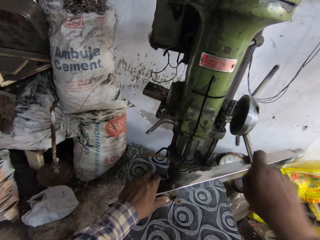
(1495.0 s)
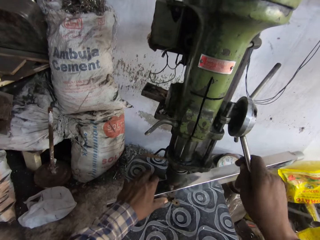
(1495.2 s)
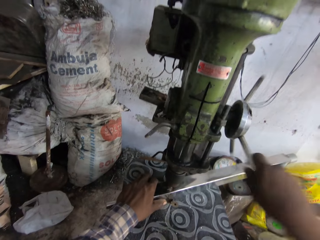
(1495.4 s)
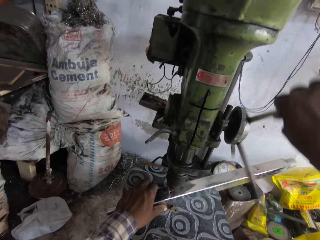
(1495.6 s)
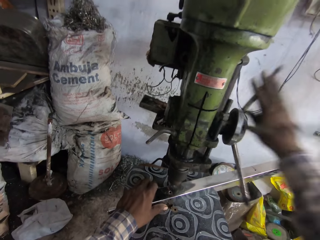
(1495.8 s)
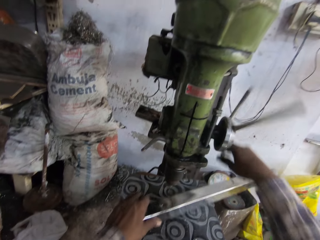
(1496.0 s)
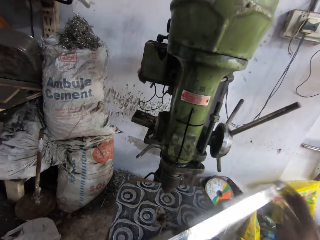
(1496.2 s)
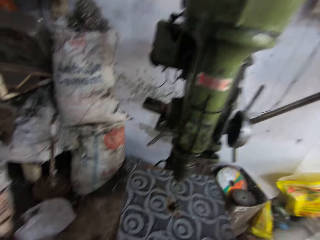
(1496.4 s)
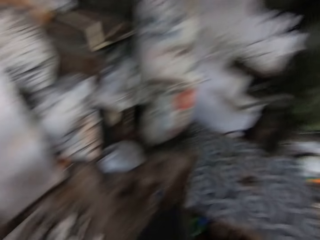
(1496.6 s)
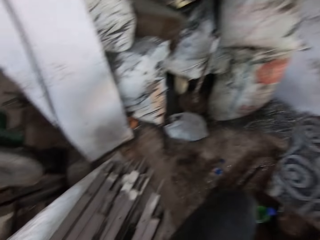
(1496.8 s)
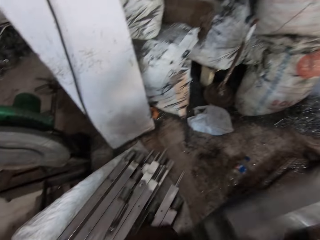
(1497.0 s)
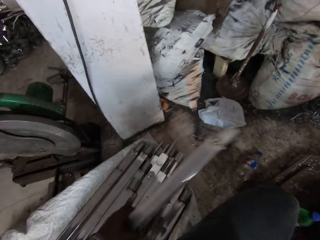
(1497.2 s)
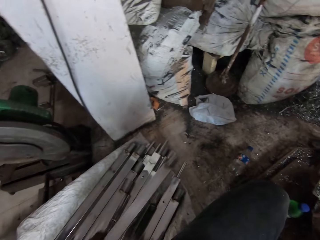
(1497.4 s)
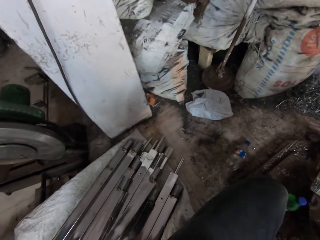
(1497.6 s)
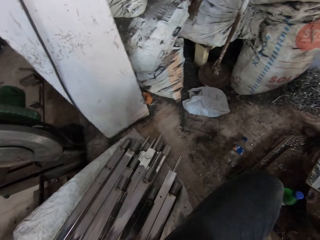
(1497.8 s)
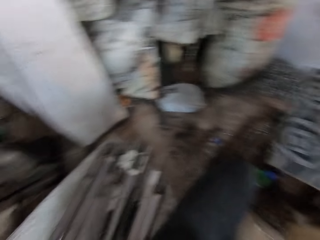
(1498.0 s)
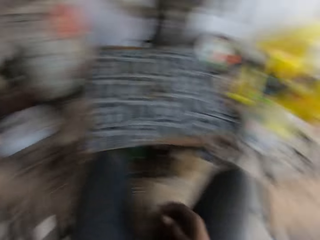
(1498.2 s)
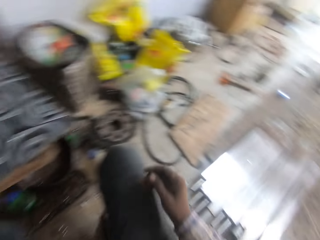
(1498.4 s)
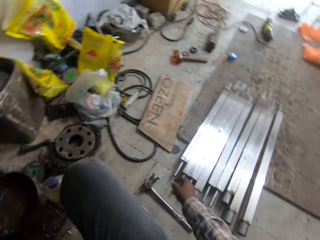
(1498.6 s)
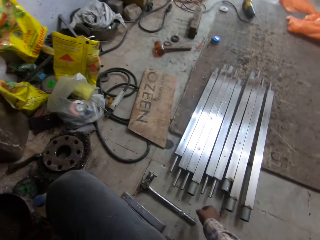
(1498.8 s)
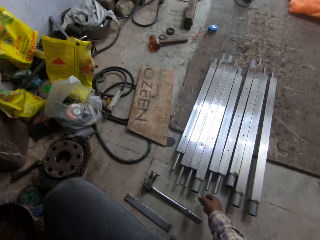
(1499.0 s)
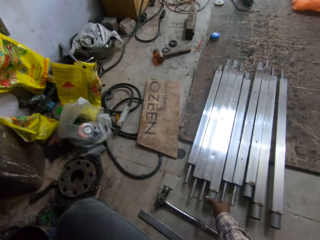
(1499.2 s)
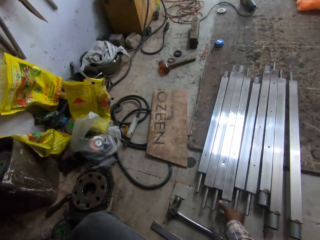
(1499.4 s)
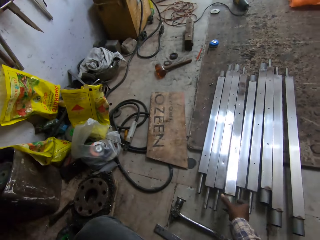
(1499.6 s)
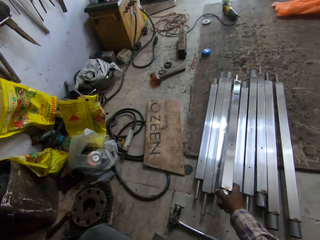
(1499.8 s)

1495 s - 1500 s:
The camera wearer drills a hole in the mild steel box with the bench drilling machine in his right hand. He removes the mild steel box from the work table with his left hand. He drops the mild steel box on the pile of mild steel boxes with his left hand. He picks up a mild steel box from the pile of mild steel boxes on the floor with his right hand.

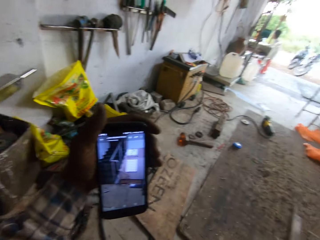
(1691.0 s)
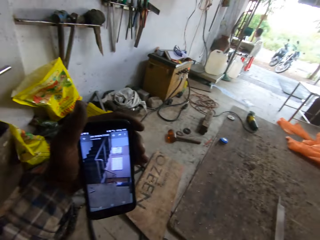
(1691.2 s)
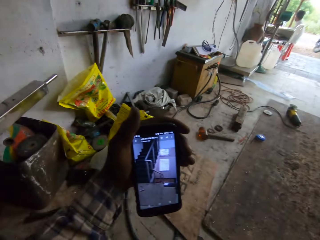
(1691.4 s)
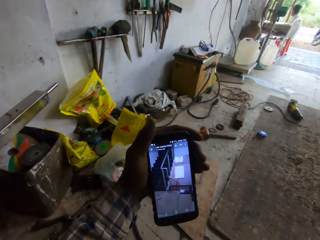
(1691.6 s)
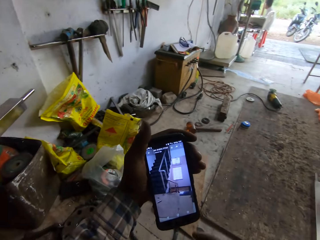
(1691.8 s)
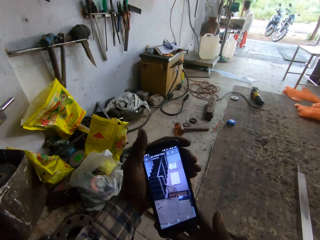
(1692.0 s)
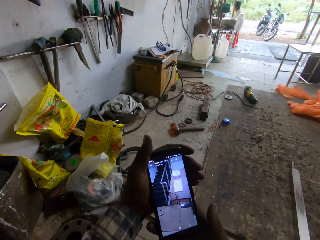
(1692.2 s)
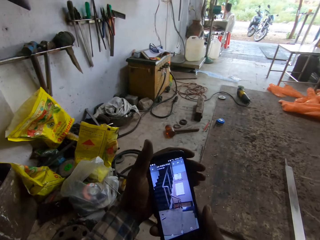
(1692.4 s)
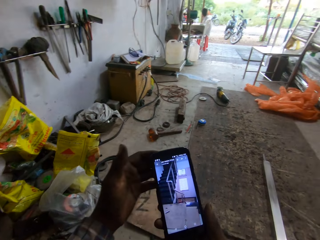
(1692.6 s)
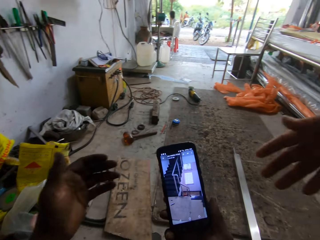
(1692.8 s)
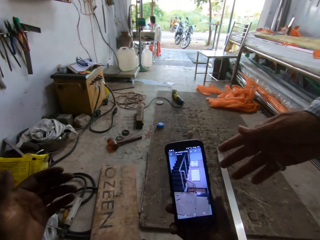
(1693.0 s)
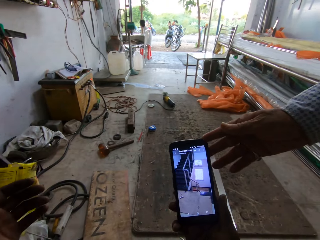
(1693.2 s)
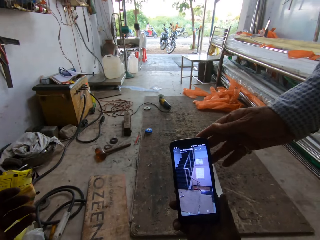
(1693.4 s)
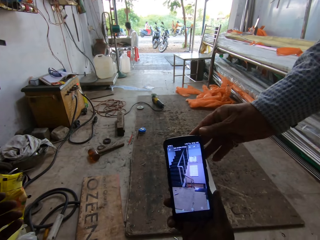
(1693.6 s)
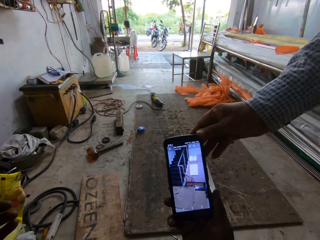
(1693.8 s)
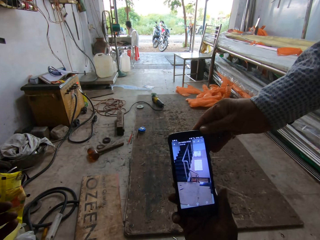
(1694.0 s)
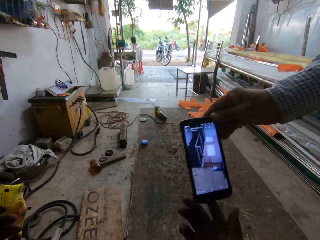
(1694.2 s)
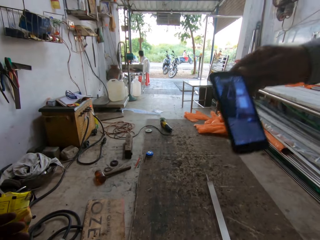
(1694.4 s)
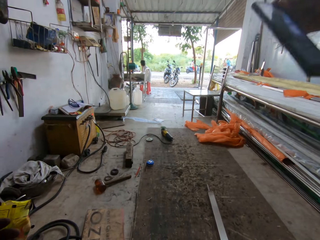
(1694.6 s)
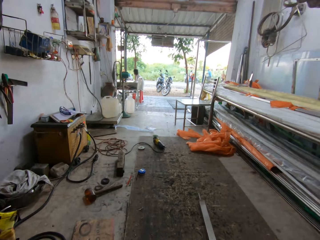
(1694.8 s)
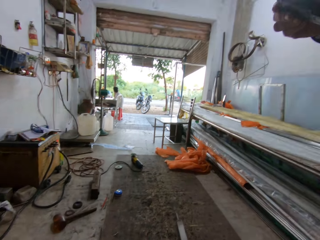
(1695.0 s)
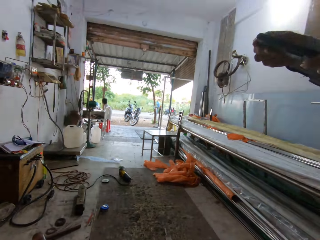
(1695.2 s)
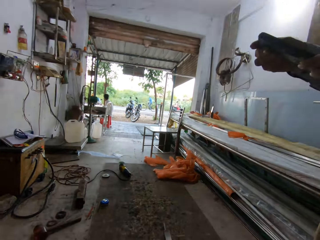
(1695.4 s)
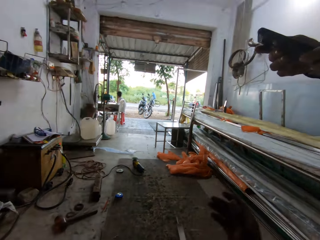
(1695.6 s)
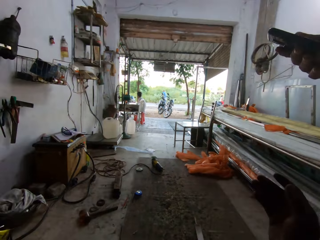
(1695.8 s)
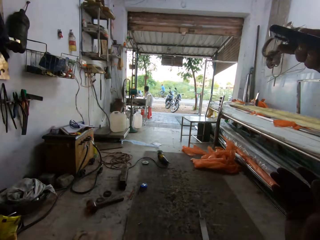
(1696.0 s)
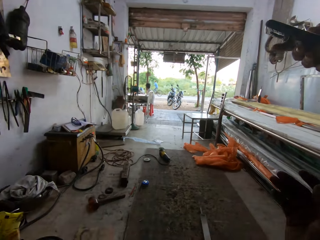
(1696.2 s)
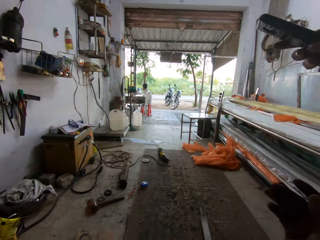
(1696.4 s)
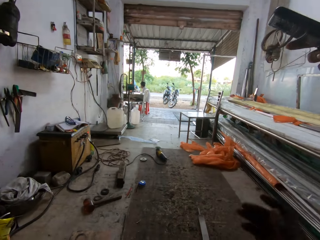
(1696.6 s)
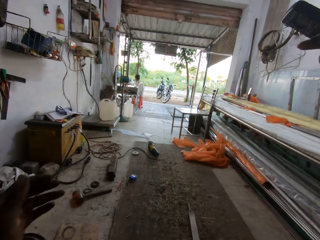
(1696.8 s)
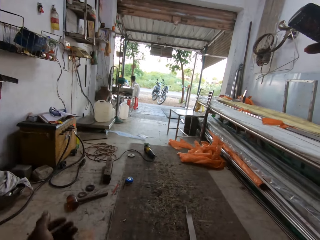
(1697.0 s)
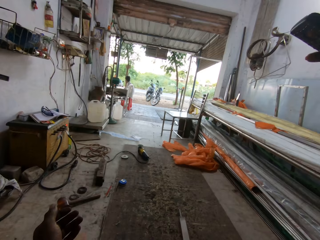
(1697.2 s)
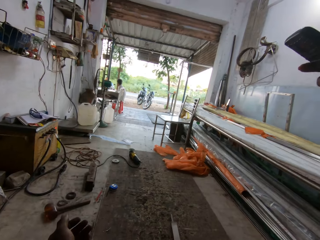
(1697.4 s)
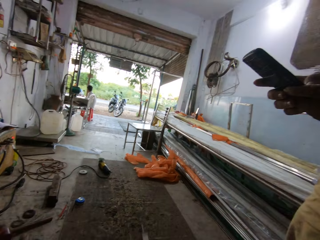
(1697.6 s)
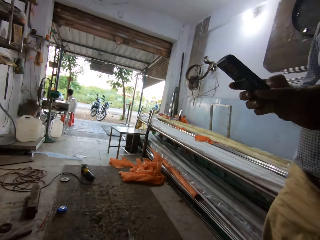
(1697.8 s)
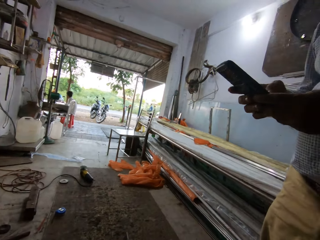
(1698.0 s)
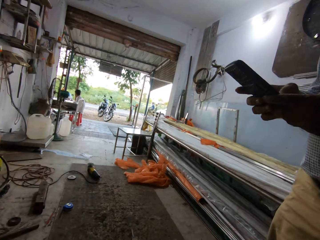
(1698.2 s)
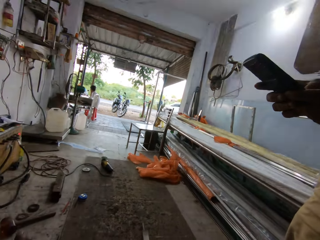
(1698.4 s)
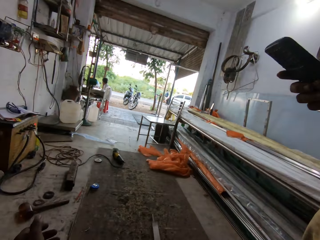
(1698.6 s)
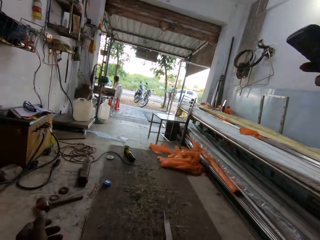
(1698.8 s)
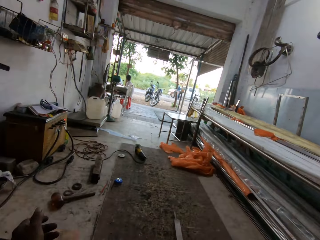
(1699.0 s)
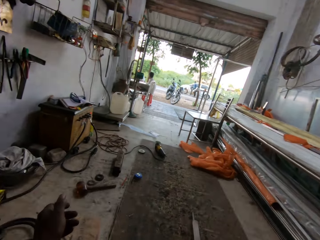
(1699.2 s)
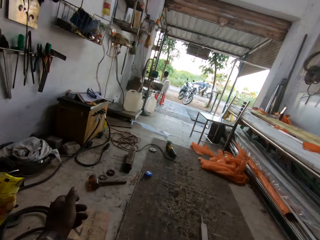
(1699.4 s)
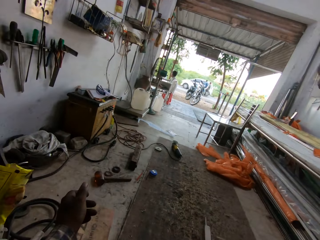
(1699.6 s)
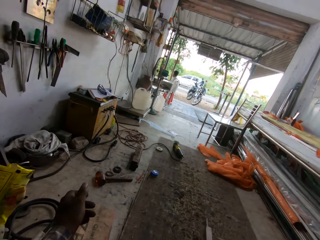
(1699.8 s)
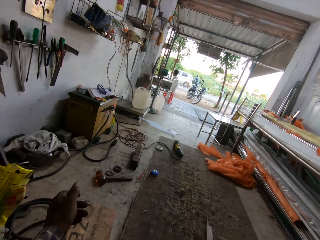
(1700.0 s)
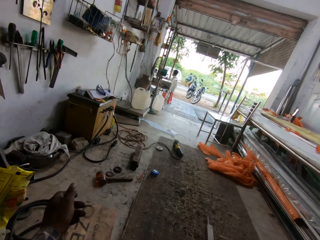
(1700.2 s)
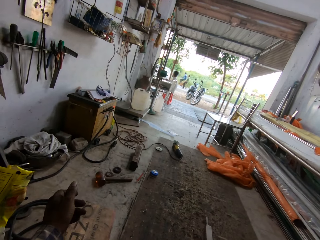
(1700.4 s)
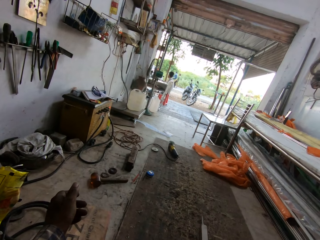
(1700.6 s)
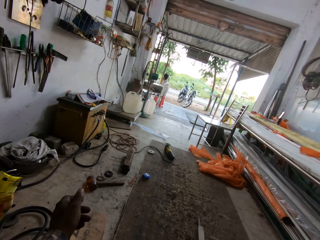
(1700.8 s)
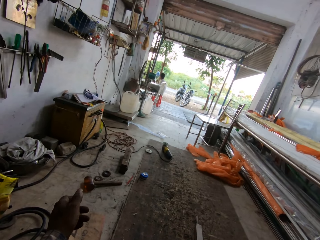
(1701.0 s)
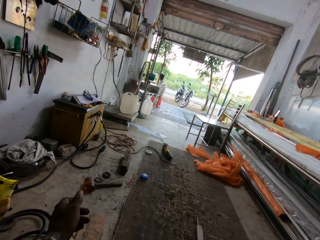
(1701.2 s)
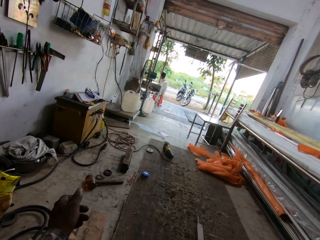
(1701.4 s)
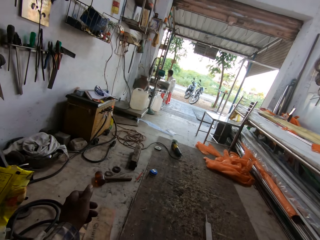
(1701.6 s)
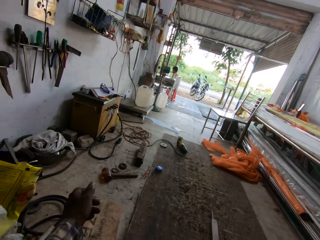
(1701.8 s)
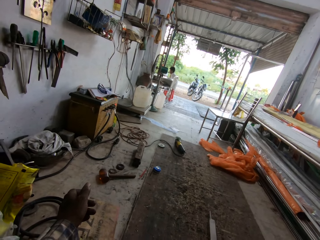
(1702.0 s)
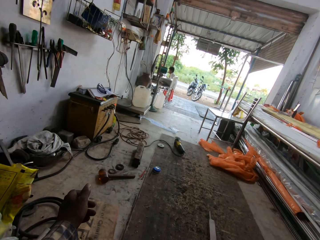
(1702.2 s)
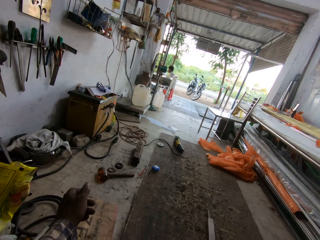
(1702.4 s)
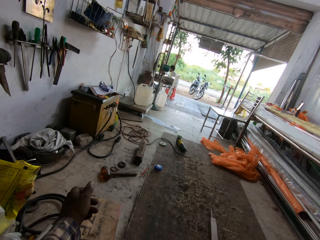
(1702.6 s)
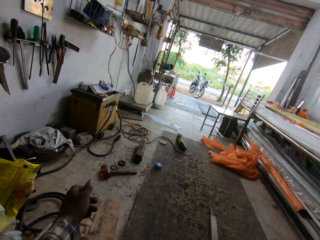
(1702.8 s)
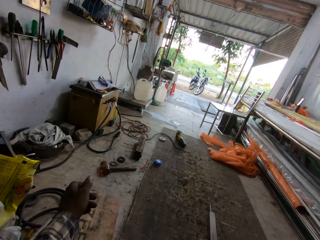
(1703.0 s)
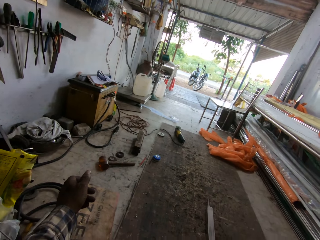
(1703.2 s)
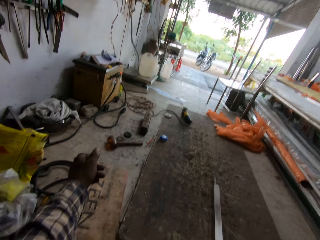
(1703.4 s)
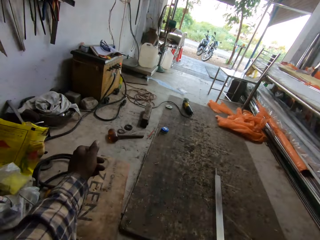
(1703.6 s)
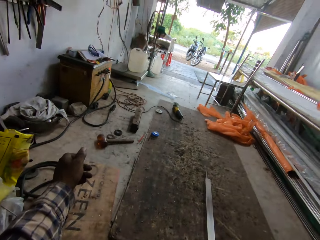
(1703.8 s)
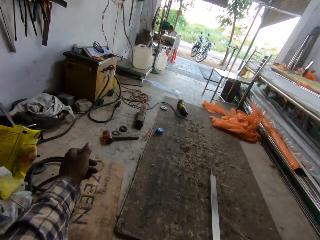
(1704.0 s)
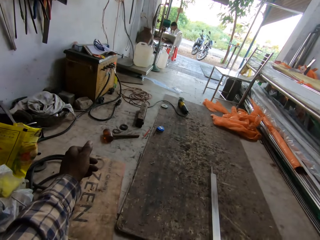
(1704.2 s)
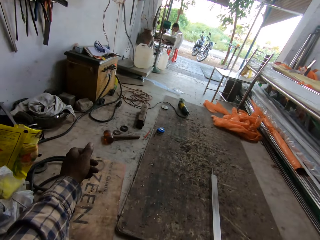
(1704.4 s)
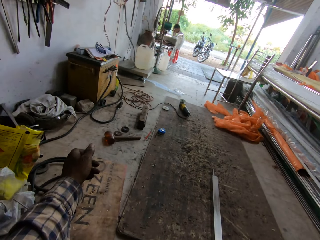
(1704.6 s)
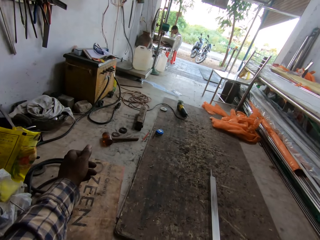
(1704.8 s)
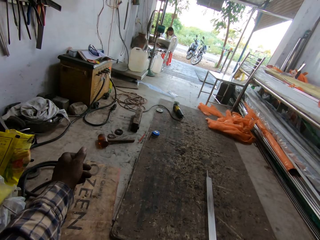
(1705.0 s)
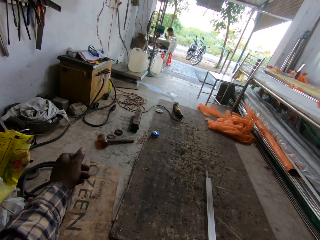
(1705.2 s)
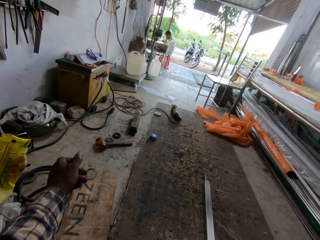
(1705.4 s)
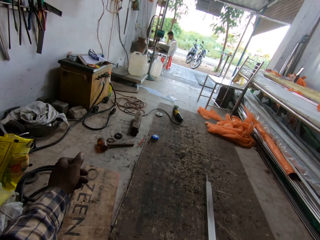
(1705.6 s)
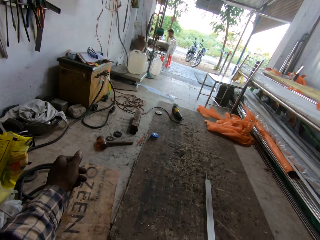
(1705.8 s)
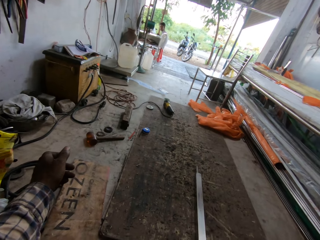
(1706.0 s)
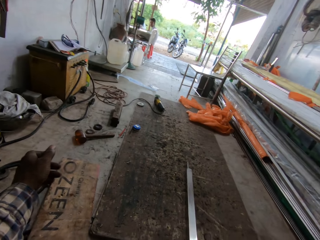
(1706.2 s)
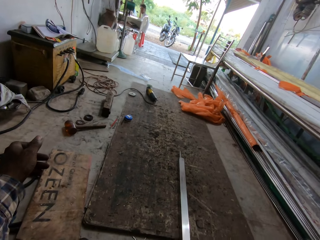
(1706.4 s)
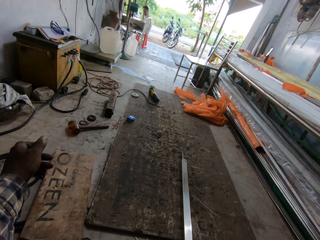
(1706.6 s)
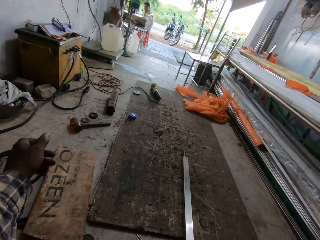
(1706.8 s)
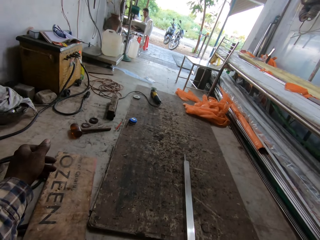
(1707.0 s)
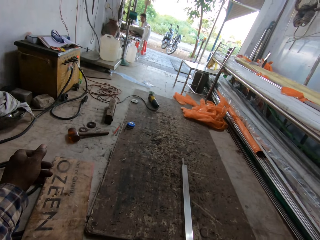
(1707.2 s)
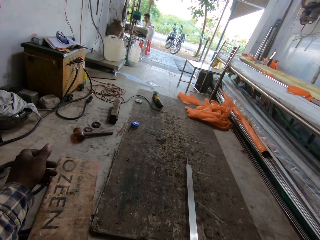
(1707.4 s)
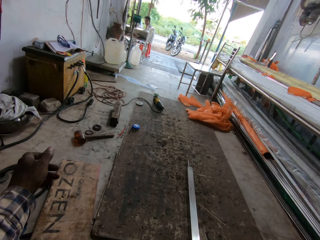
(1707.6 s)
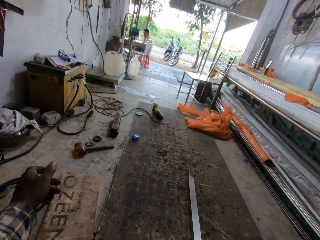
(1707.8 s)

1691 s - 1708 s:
The camera wearer passes the phone from his left hand to his right hand. He gives the phone to a man with his right hand. The man holds the phone in his right hand. The camera wearer looks around. The man holds the phone in both hands. The camera wearer converses with the man.
